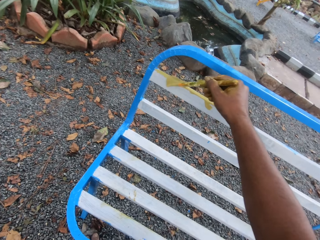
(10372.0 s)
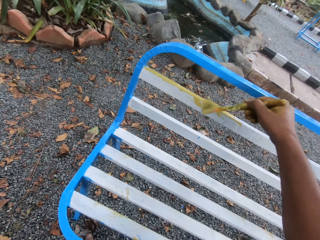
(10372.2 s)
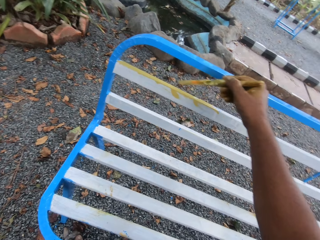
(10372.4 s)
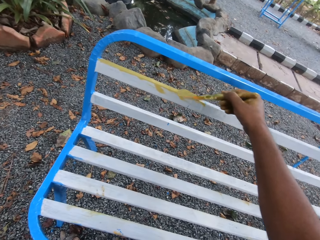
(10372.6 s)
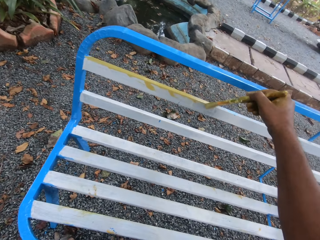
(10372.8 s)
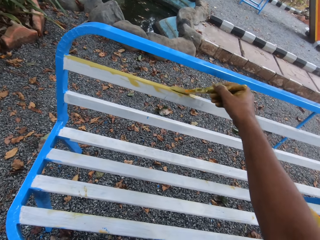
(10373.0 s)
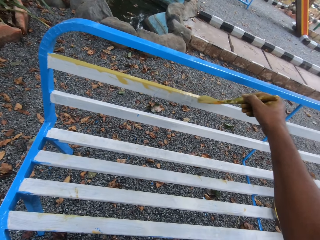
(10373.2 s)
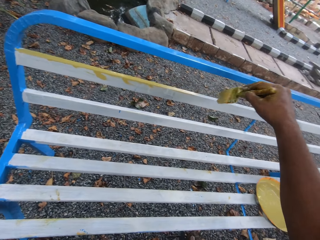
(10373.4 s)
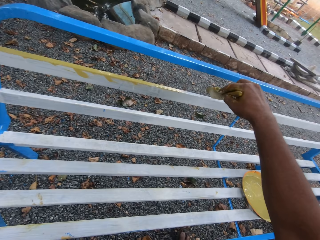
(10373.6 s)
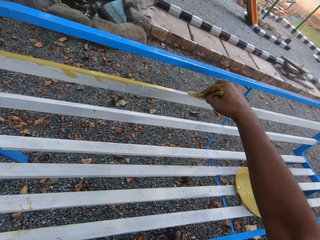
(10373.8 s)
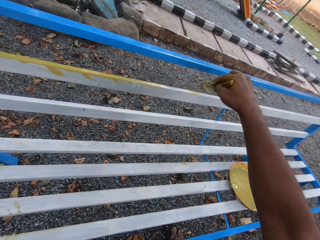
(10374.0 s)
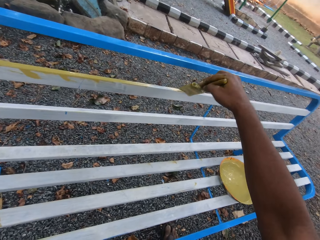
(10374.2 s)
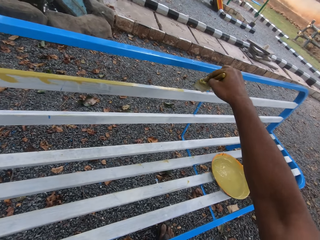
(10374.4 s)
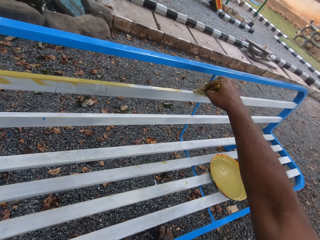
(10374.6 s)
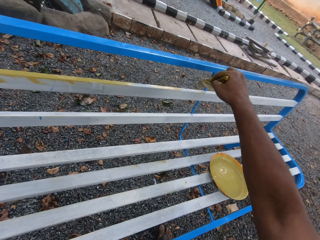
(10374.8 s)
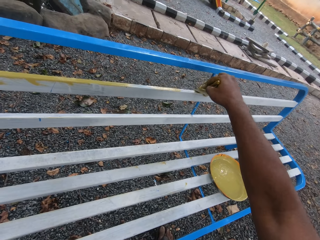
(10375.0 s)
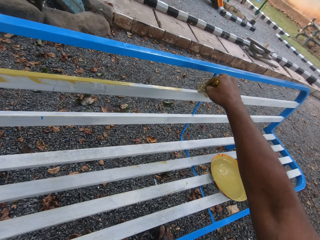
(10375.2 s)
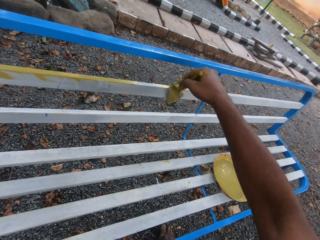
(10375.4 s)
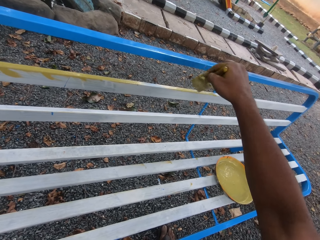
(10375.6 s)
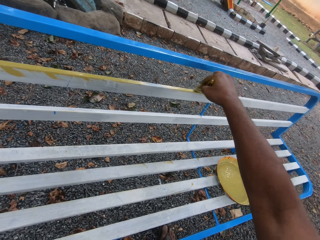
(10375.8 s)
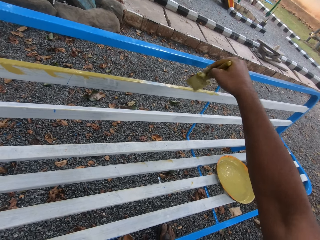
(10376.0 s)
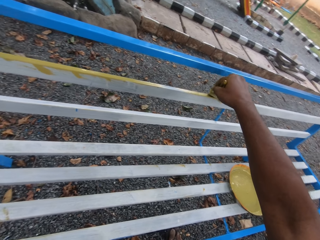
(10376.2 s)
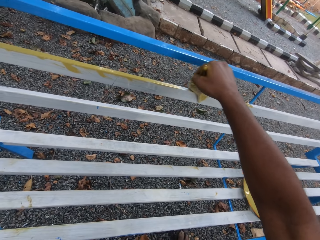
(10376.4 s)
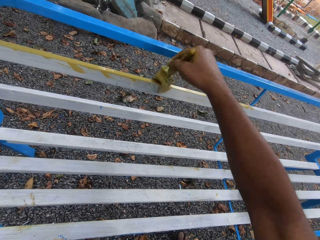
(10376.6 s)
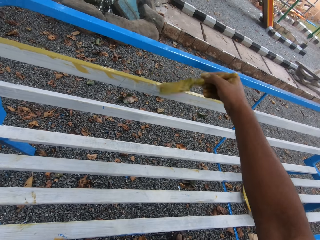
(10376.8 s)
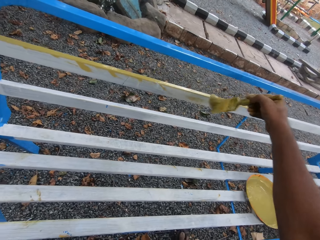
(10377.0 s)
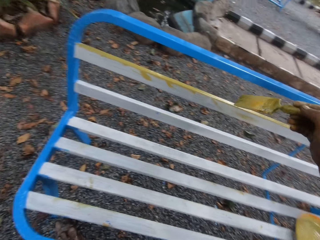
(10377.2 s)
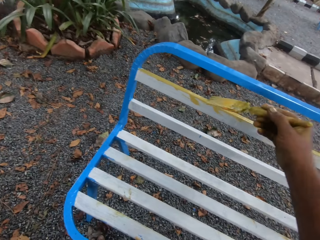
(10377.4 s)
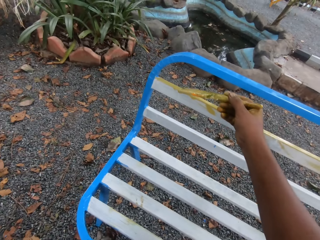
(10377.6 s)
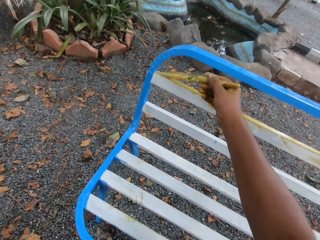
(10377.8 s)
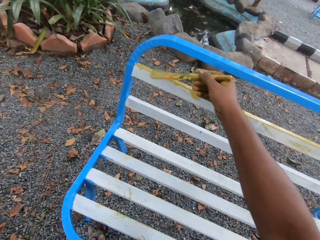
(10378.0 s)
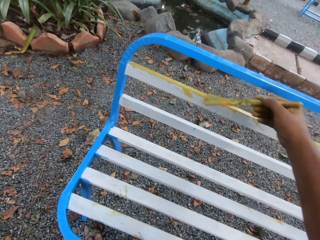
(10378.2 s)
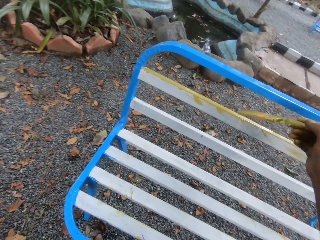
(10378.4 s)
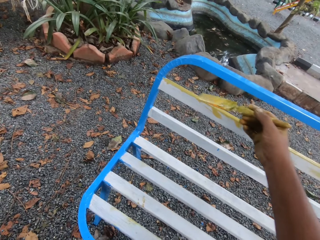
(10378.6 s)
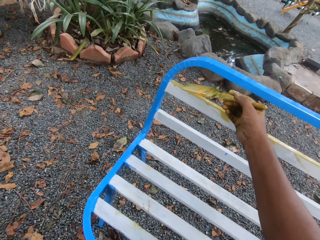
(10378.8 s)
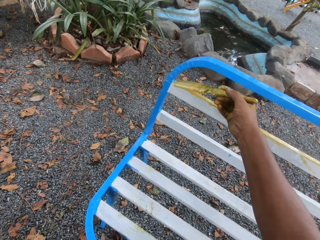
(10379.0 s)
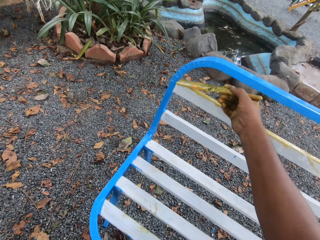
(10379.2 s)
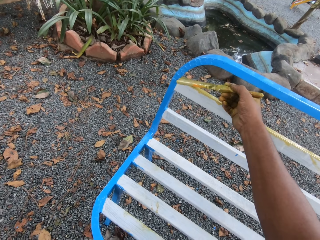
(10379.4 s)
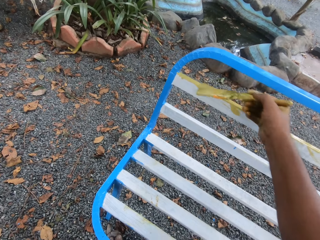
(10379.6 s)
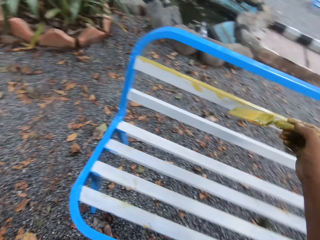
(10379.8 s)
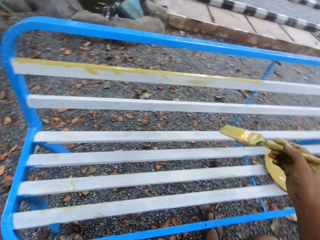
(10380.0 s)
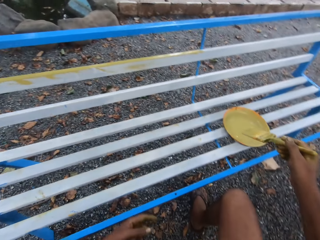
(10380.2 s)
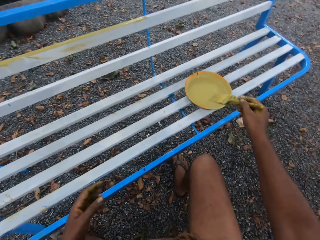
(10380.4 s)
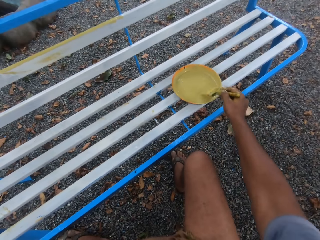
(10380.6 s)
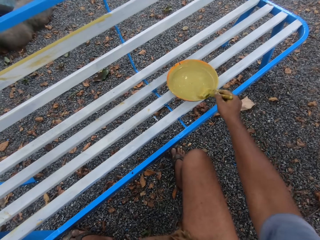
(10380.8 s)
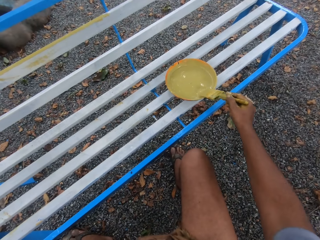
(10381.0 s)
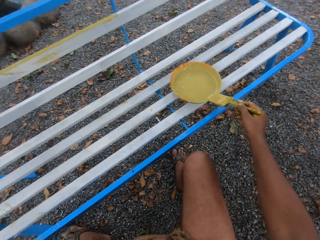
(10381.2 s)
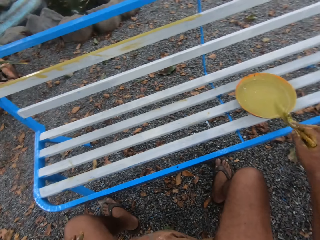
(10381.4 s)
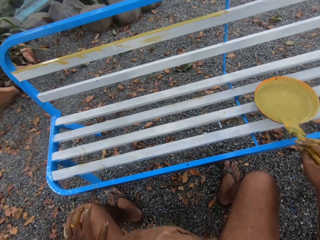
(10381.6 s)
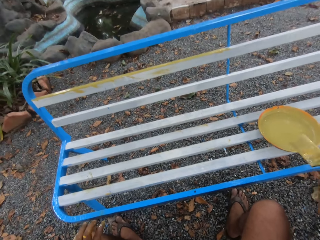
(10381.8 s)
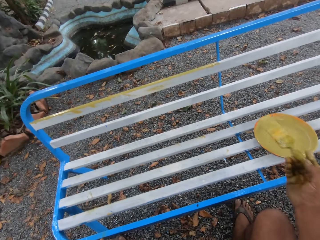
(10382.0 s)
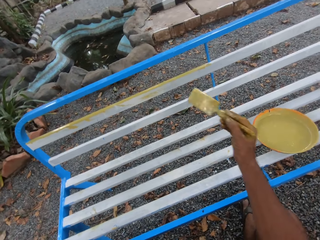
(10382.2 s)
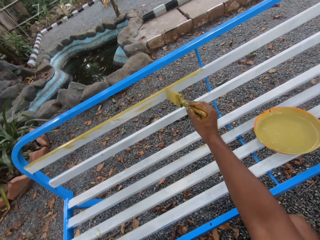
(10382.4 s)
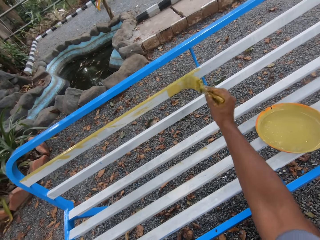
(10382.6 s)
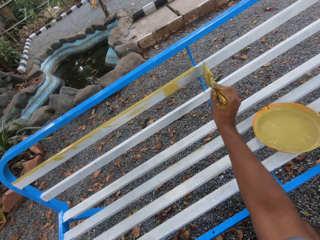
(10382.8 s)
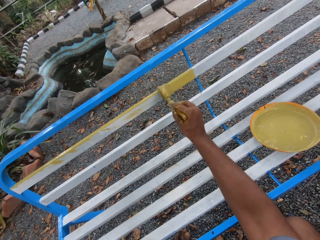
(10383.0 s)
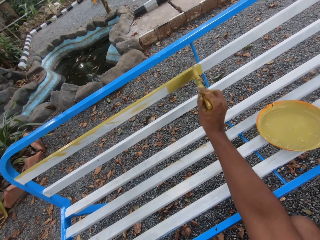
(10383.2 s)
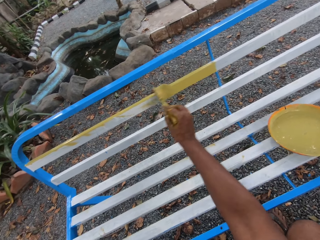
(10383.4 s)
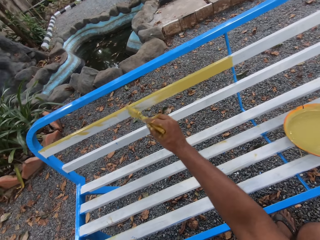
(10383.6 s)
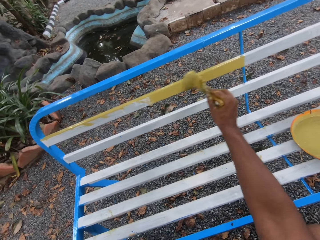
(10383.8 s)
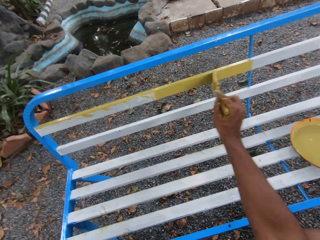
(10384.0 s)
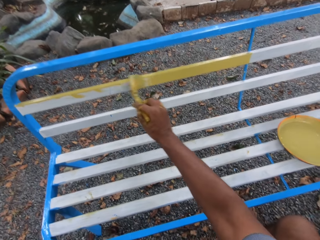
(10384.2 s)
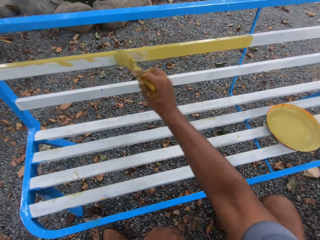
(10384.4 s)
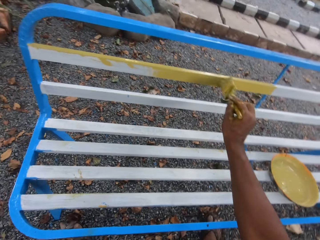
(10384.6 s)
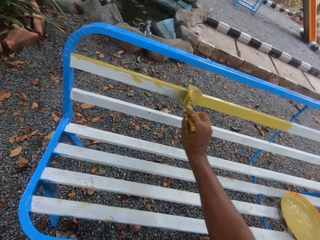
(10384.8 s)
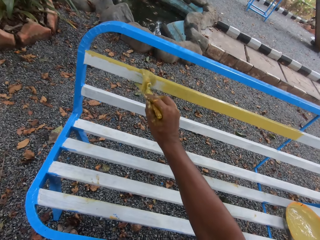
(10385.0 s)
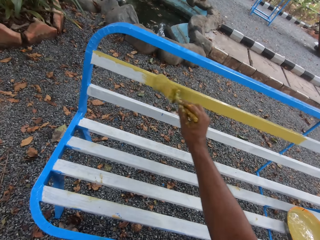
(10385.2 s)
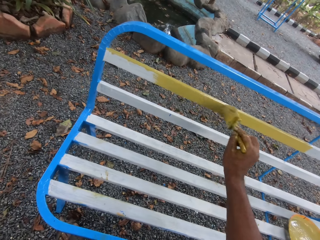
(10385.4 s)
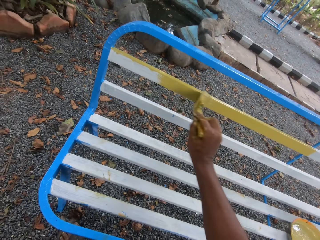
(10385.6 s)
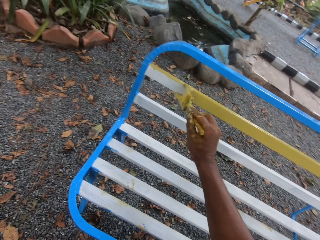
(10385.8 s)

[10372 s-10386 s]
The camera wearer takes paint from the bowl on the street bench with the brush in his right hand. He paints the street bench with the brush in his right hand.

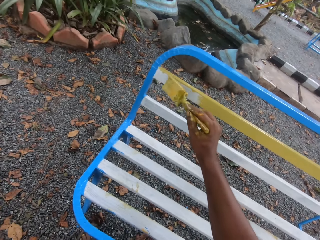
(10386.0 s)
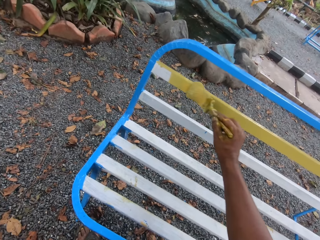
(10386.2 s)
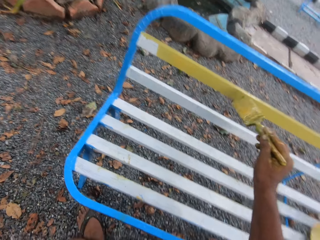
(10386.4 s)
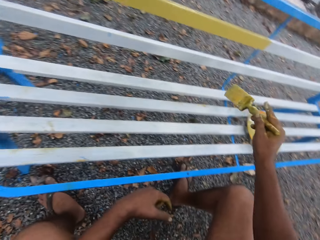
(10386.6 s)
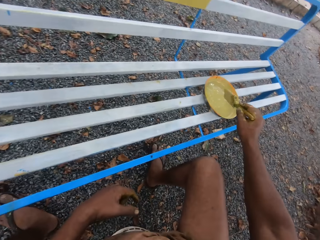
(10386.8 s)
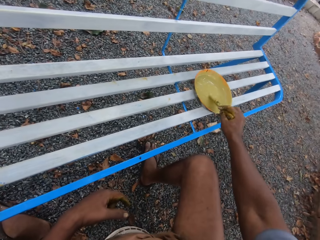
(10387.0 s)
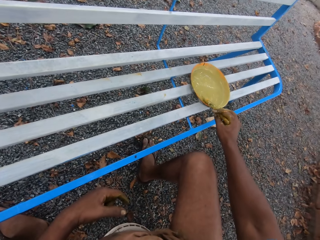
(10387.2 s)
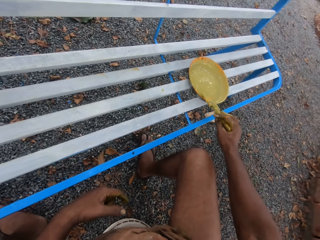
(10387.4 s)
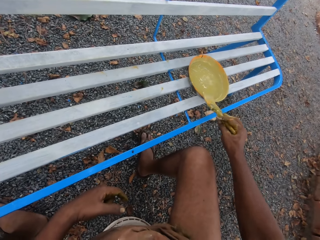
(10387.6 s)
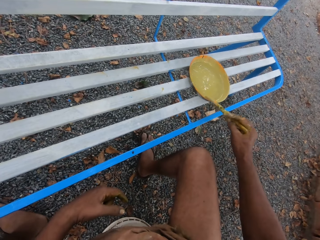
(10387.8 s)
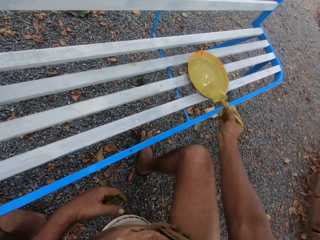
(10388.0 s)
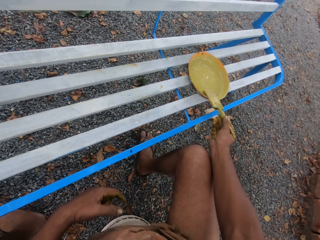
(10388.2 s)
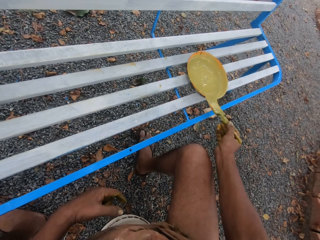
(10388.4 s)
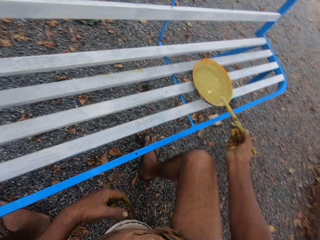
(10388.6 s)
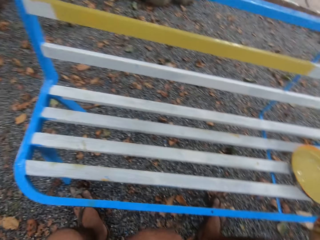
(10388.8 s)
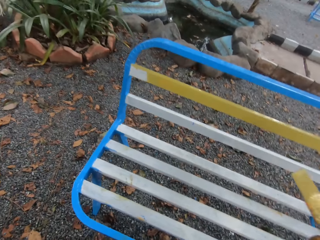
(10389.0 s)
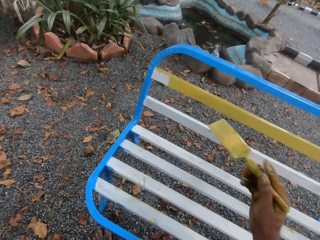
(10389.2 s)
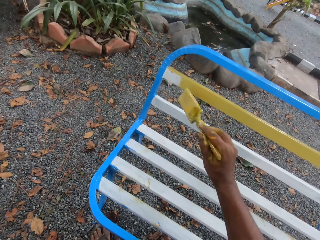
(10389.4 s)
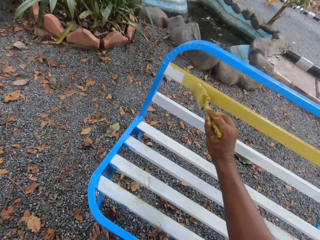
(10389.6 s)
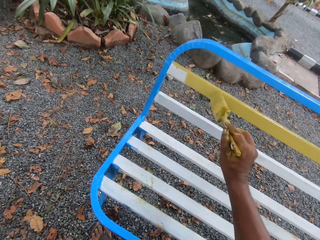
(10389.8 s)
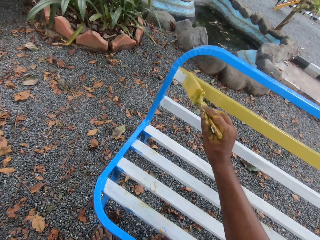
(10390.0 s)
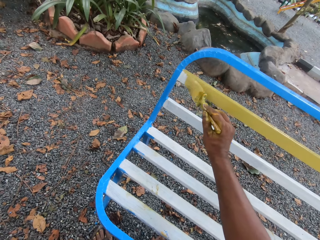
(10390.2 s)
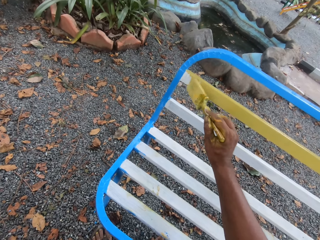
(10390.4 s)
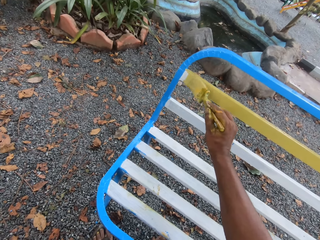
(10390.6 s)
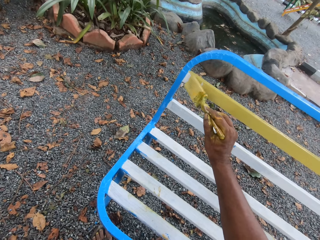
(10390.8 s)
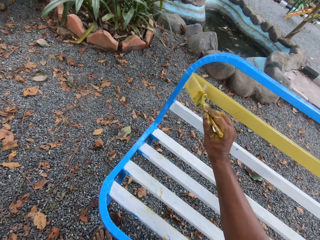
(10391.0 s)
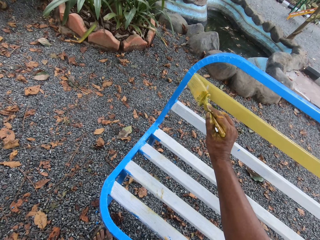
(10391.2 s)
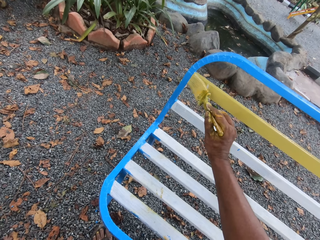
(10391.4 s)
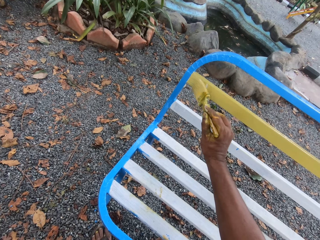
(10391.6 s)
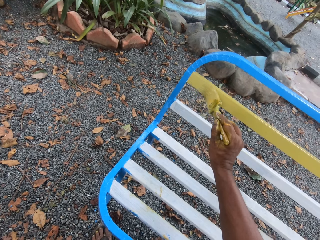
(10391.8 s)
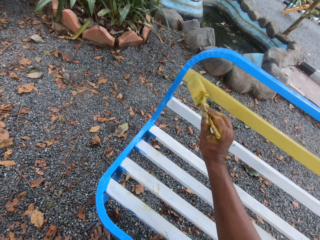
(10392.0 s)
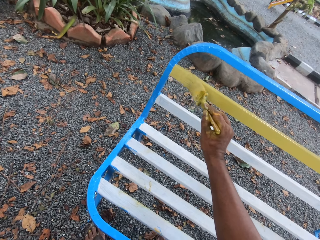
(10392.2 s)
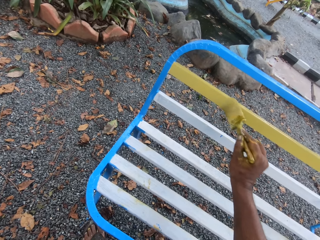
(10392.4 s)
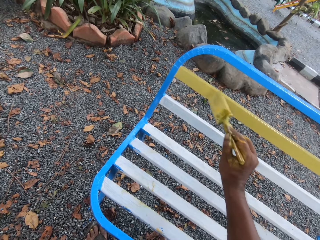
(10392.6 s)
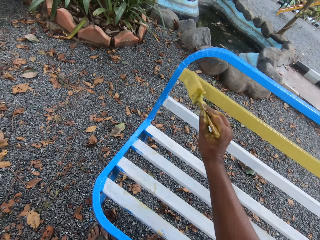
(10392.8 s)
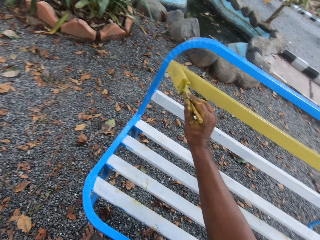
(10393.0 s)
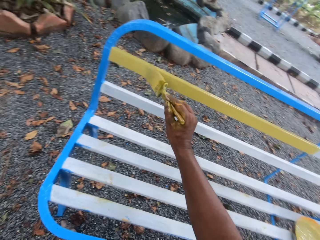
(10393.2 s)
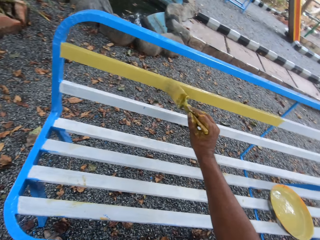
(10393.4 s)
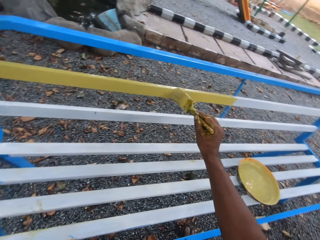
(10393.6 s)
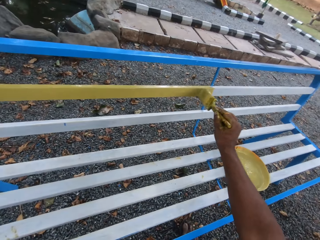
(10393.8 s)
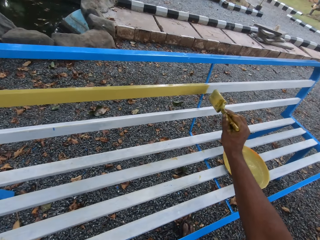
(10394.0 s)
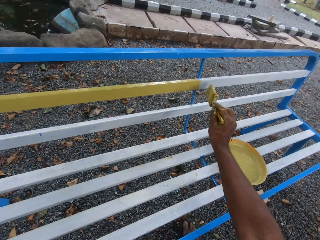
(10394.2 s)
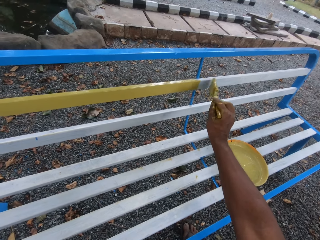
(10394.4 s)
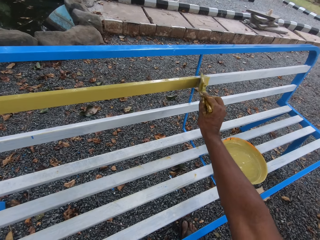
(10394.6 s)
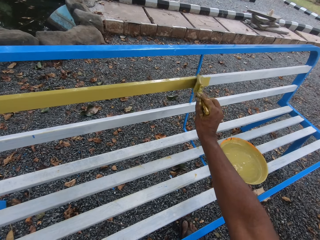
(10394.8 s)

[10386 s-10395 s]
The camera wearer takes paint from the bowl on the street bench with the brush in his right hand. He rubs the brush in his right hand on the edge of the bowl on the street bench. He paints the street bench with the brush in his right hand.
